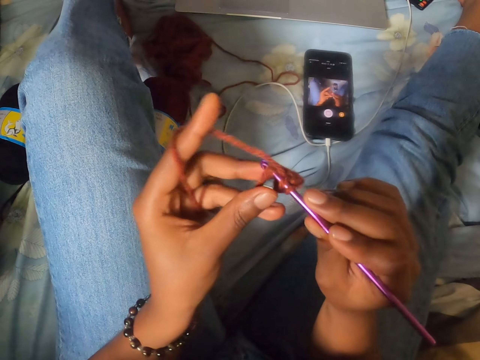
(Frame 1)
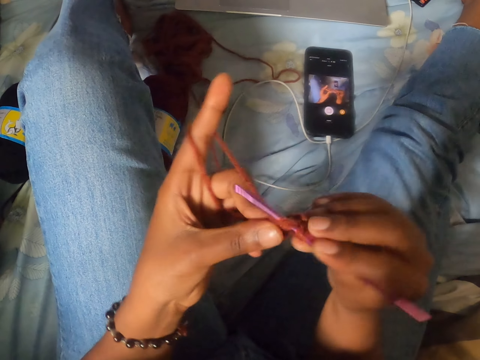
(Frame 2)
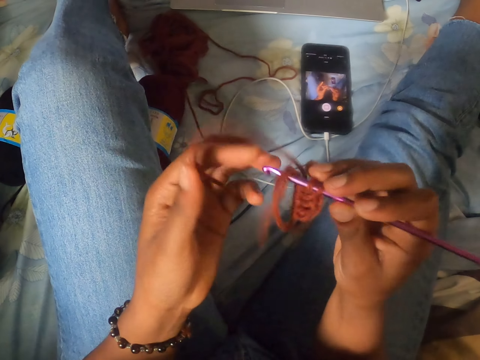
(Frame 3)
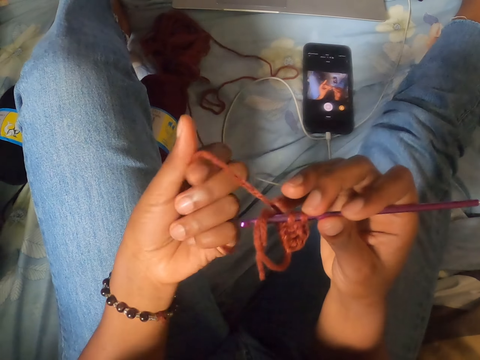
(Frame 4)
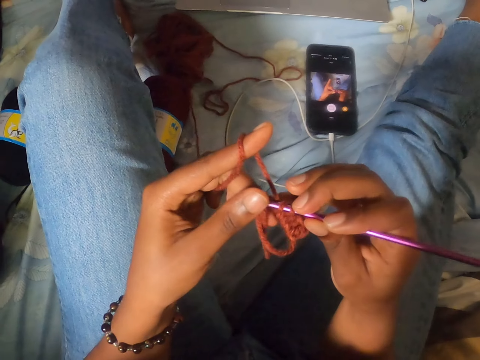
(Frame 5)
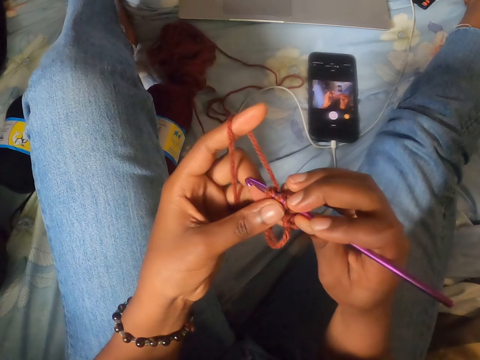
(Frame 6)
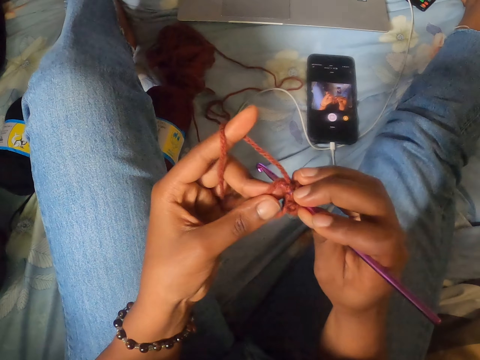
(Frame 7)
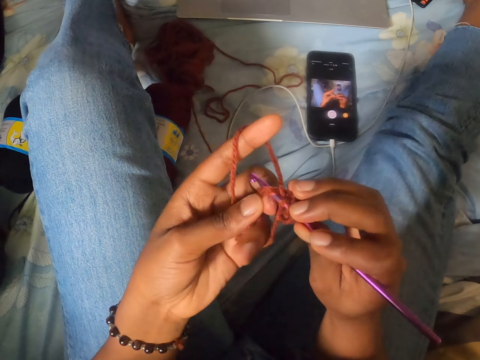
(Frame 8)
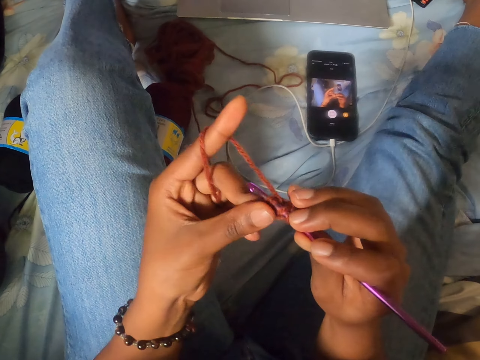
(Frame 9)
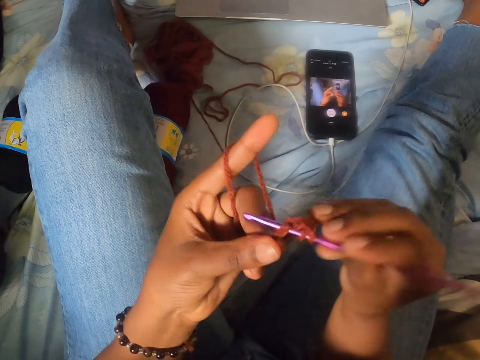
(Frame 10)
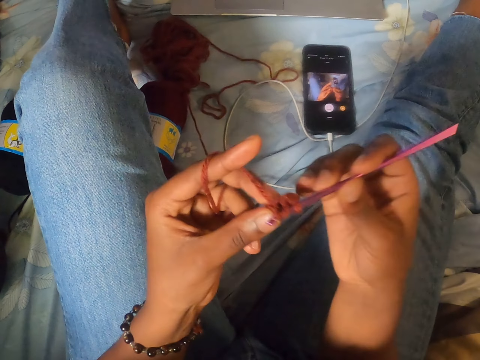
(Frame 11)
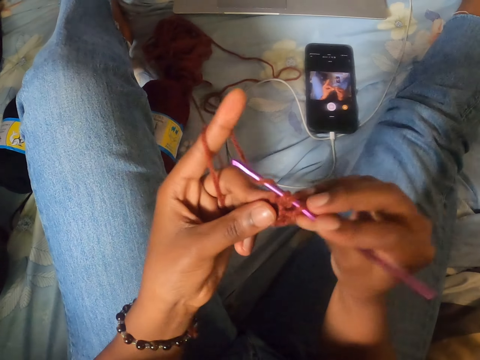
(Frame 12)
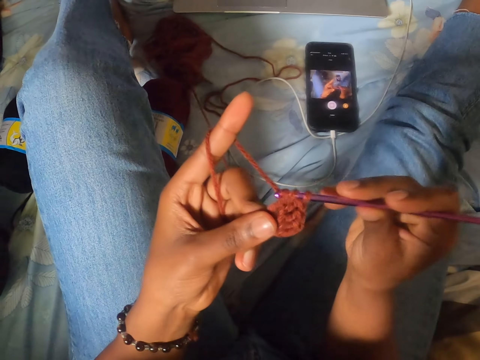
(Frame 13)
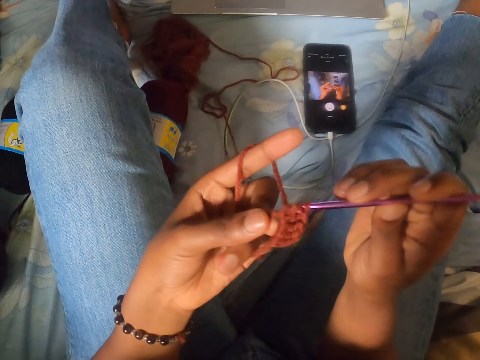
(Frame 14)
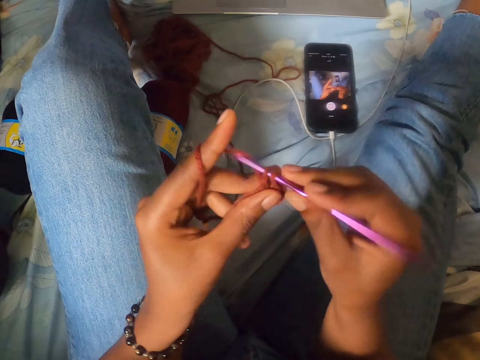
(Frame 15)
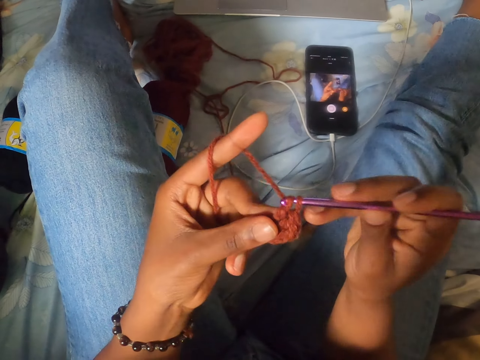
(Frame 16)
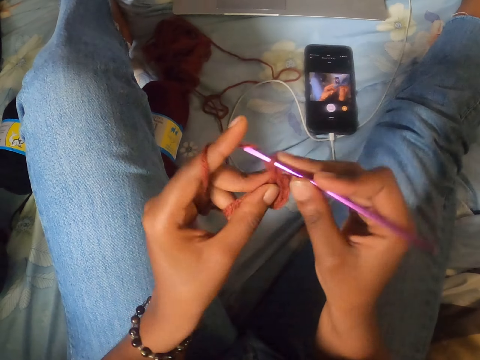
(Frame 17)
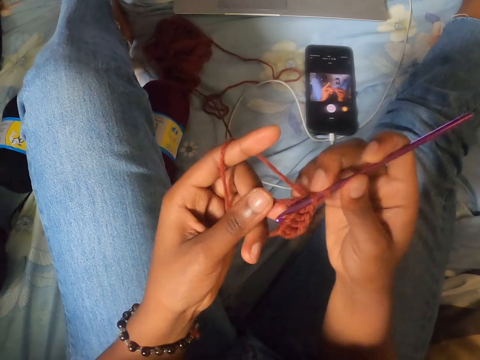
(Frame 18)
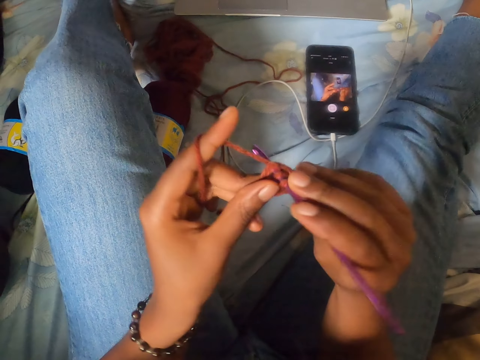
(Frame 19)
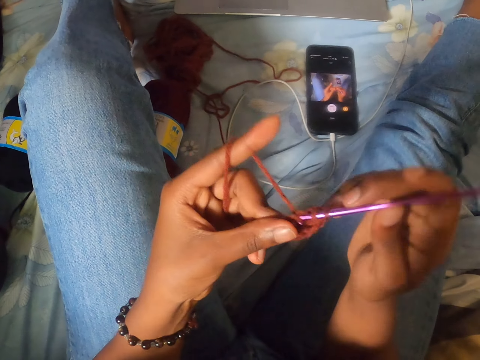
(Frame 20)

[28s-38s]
The camera wearer aligns the yarn. They knit fabric of yarn with a crochet.

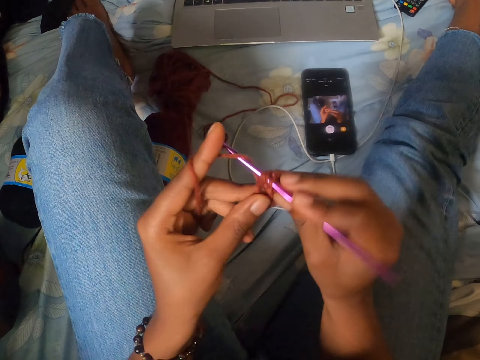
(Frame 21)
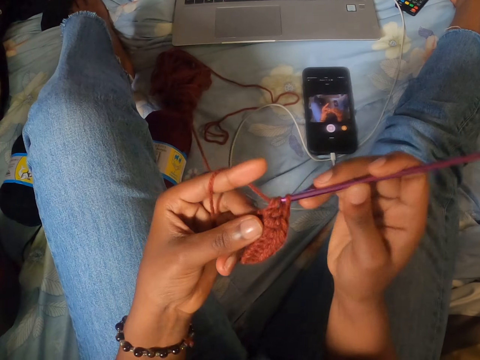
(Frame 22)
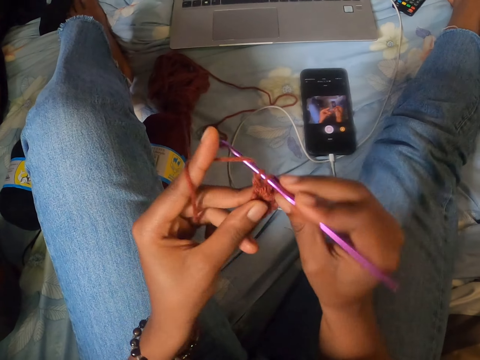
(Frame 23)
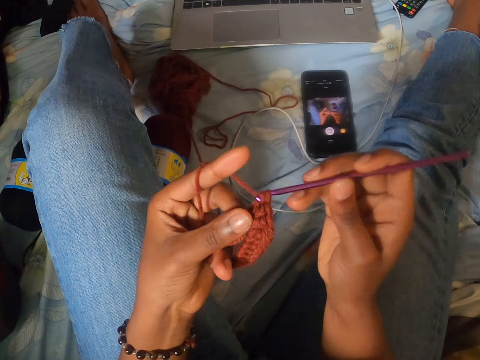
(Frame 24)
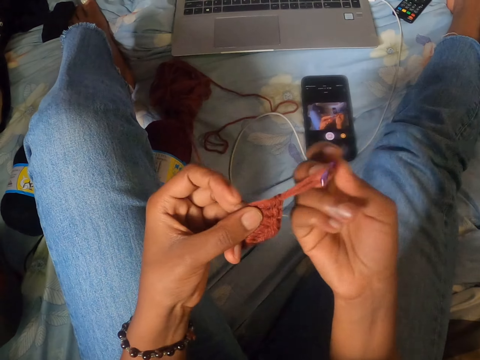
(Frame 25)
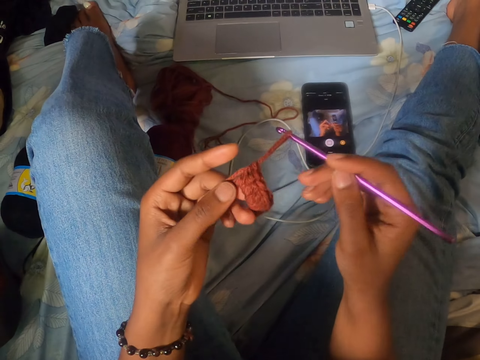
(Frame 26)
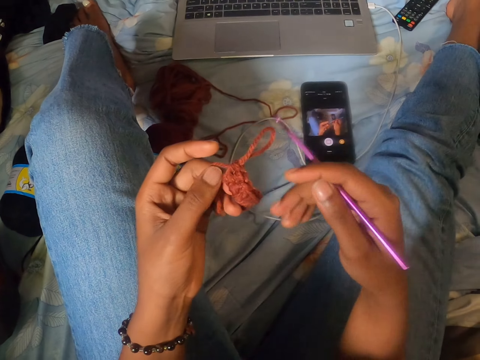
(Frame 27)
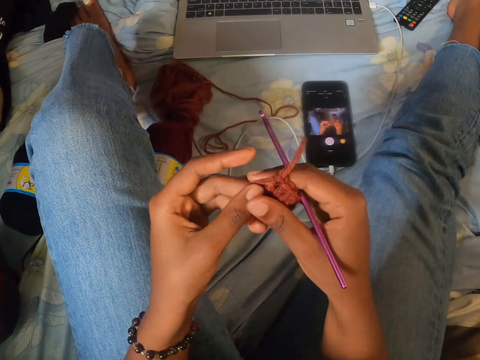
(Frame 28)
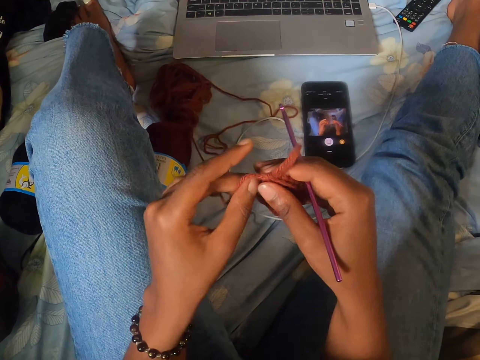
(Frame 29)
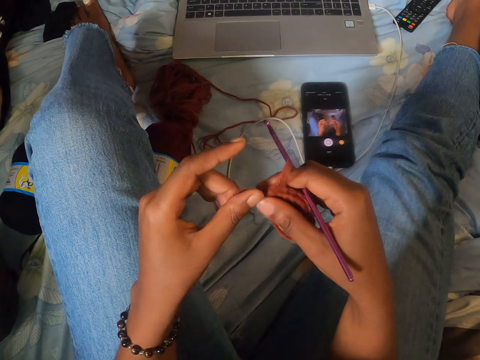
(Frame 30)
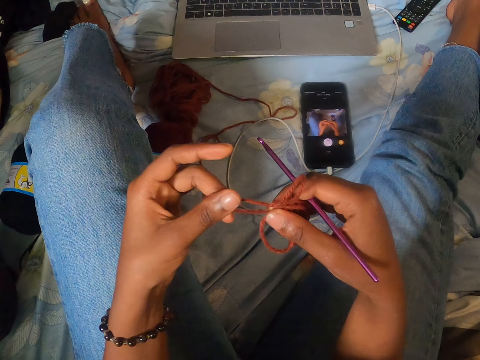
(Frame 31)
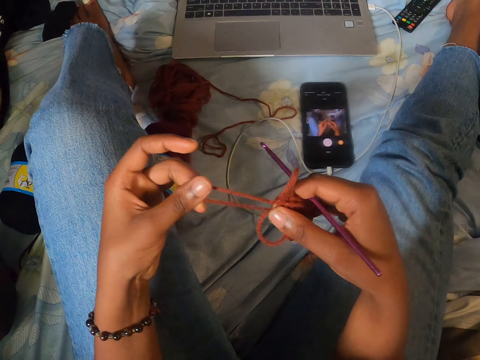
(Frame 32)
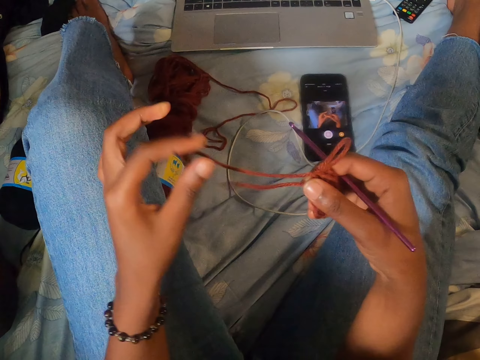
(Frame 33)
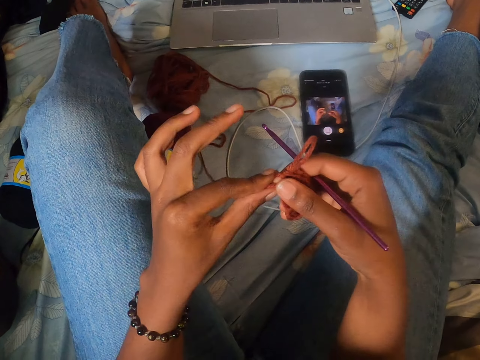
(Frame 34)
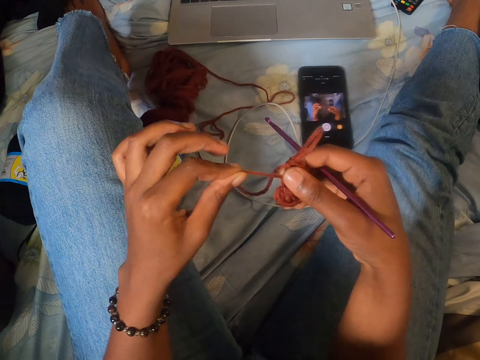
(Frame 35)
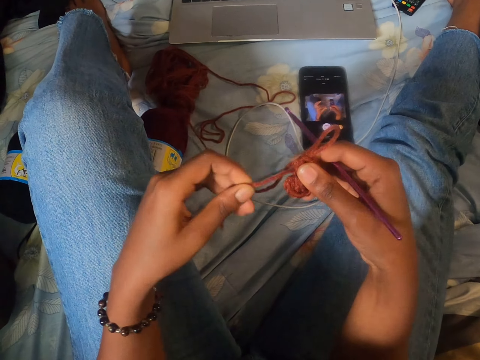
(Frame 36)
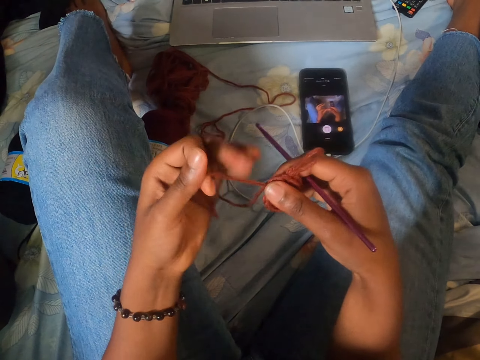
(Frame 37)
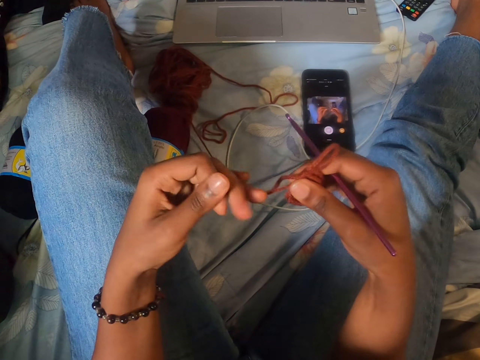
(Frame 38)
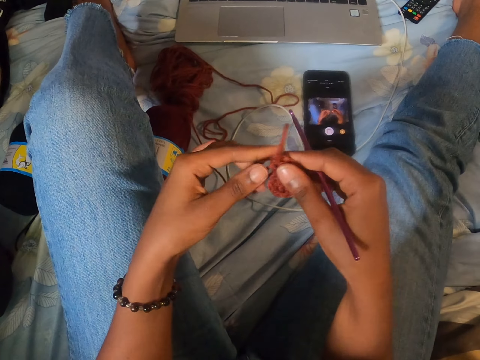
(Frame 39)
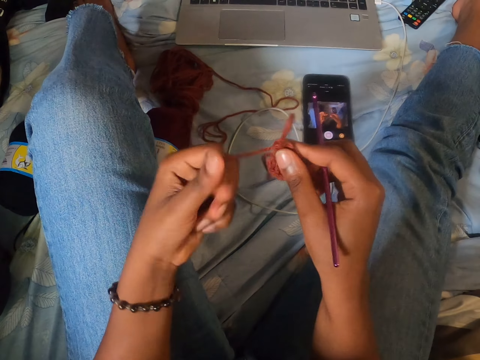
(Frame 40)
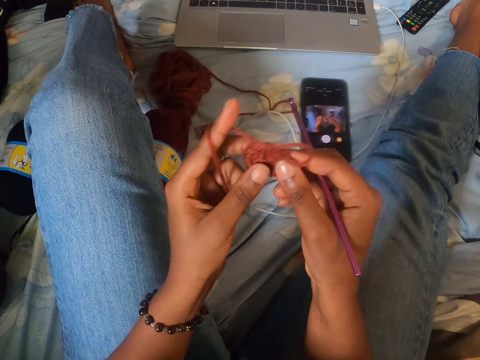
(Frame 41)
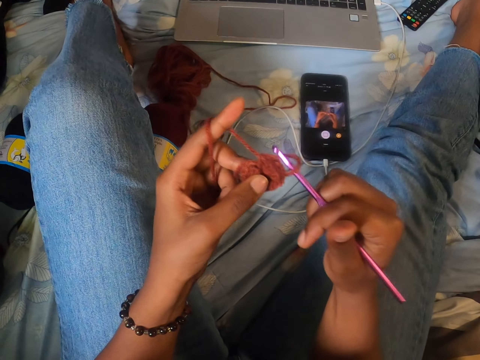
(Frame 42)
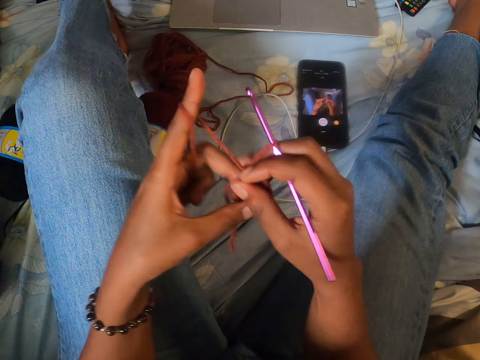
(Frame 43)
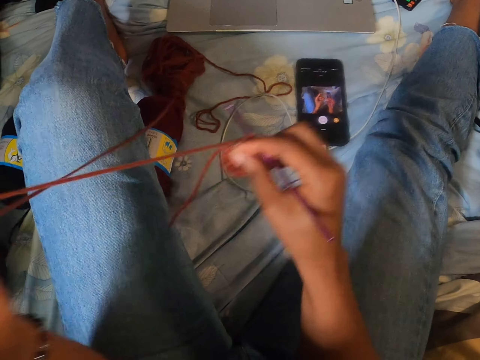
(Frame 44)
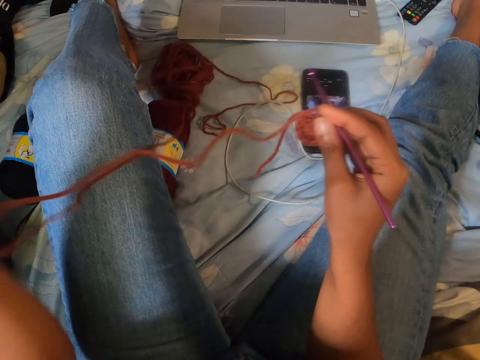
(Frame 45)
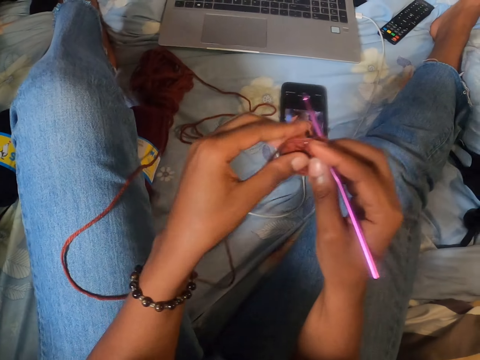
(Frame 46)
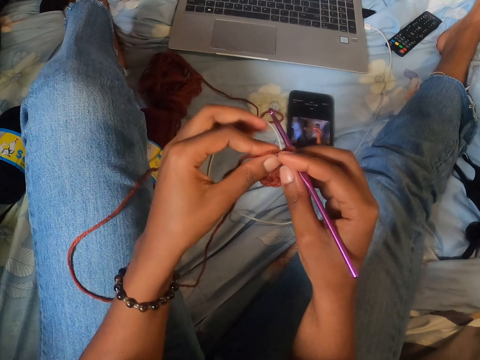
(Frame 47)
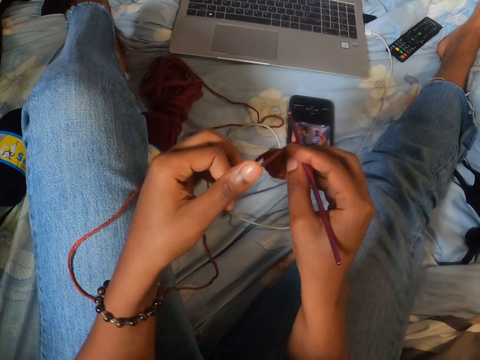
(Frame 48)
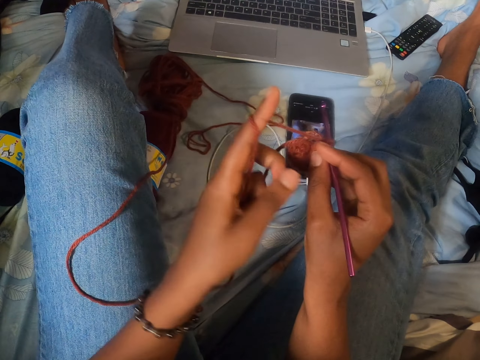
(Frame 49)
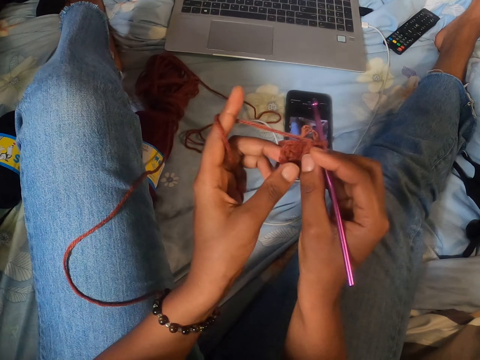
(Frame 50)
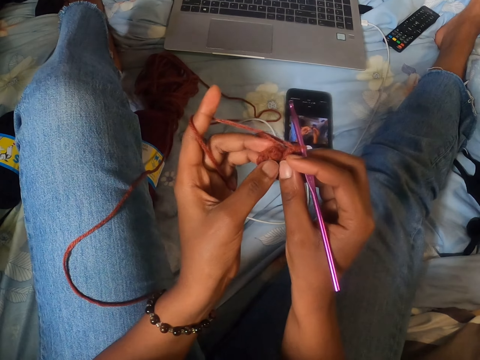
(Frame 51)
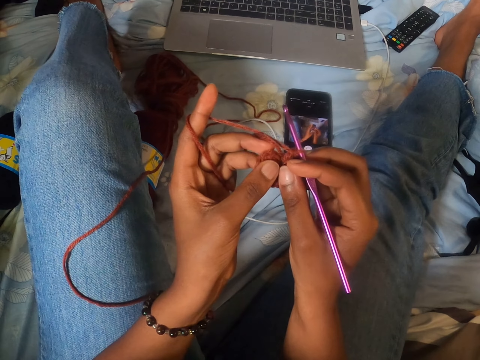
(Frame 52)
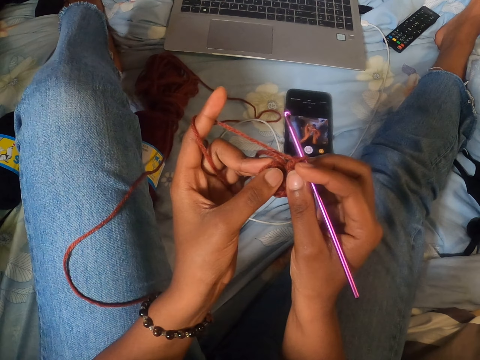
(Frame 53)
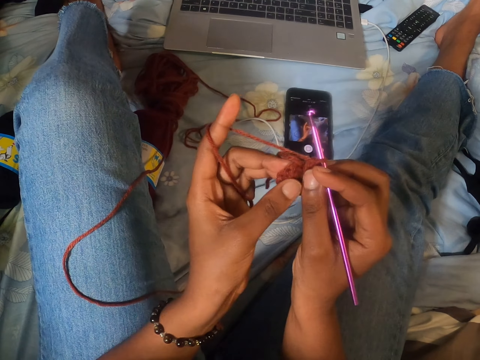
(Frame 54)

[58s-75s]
The camera wearer removes the crochet hook from the crochet with her right hand. She adjusts the crochet with both hands. She aligns the yarn. She puts the crochet hook in the crochet with her right hand. She crochets with her right hand.
